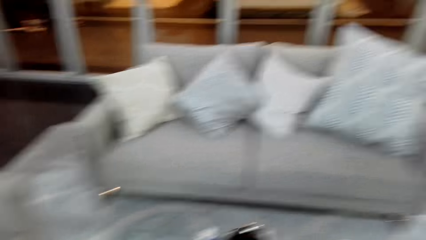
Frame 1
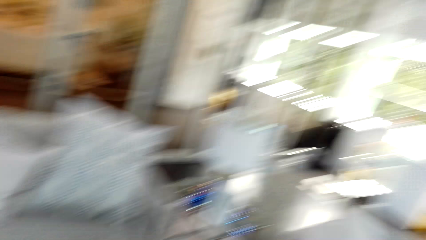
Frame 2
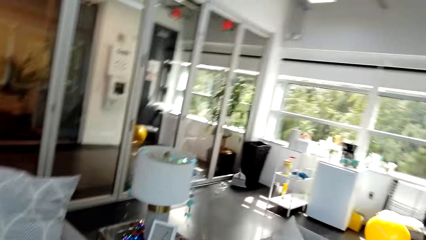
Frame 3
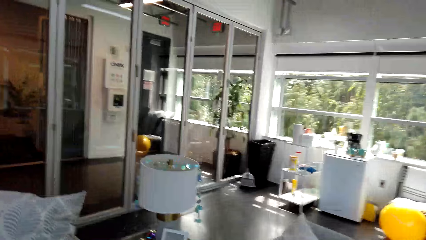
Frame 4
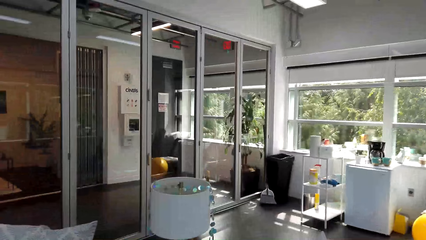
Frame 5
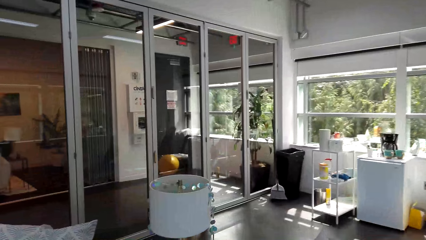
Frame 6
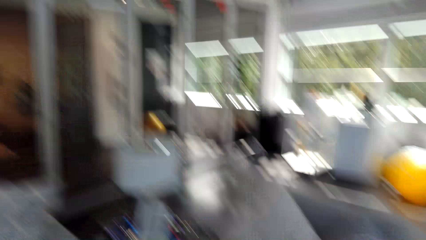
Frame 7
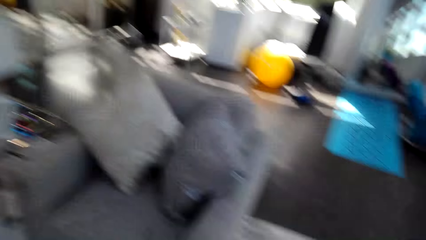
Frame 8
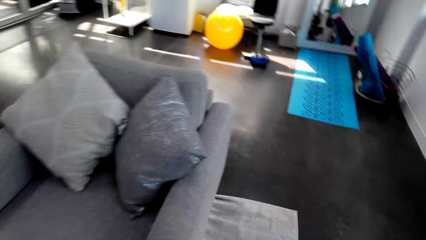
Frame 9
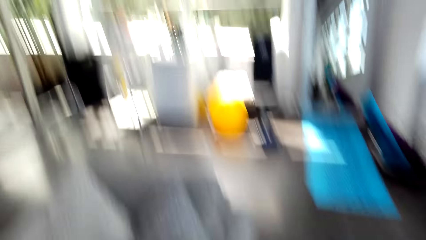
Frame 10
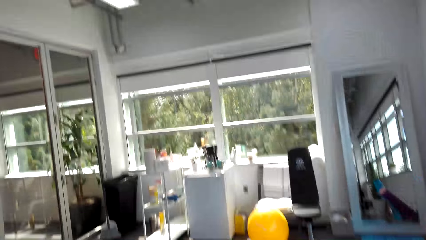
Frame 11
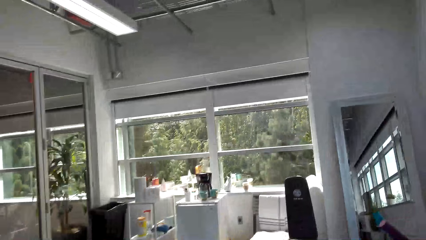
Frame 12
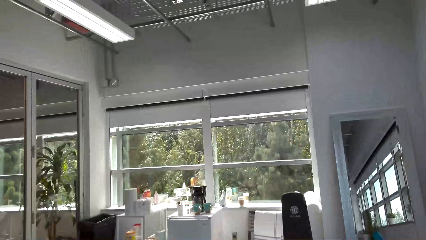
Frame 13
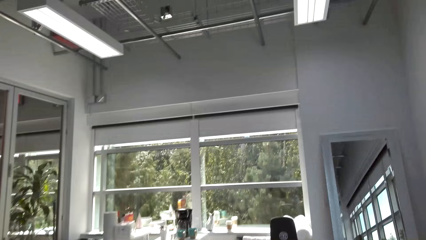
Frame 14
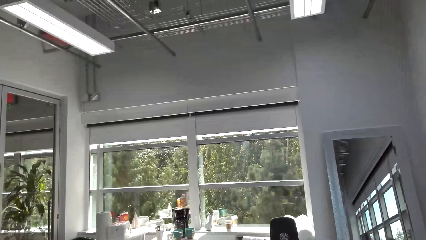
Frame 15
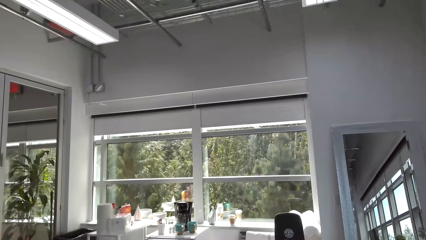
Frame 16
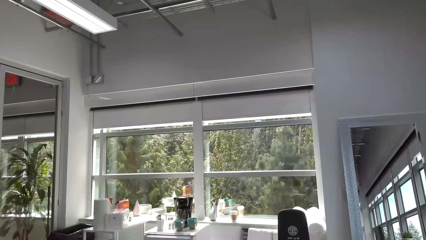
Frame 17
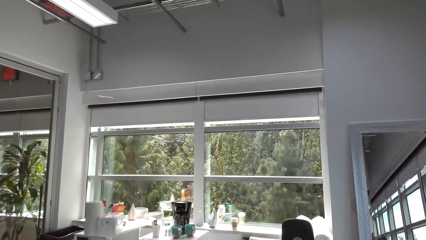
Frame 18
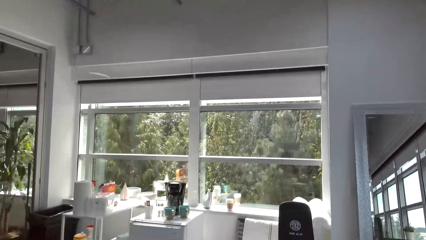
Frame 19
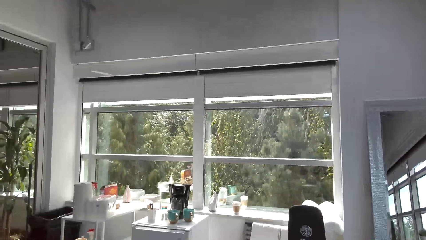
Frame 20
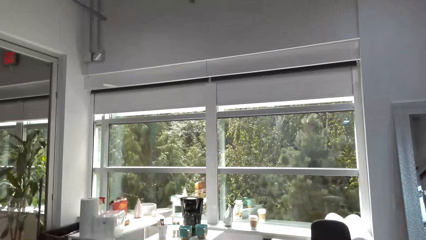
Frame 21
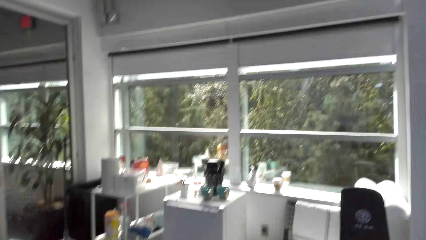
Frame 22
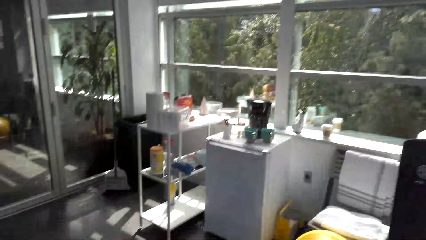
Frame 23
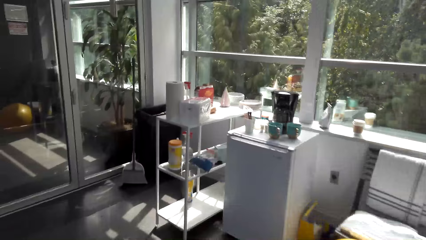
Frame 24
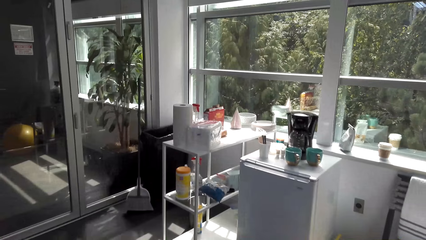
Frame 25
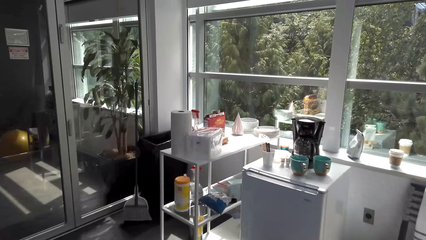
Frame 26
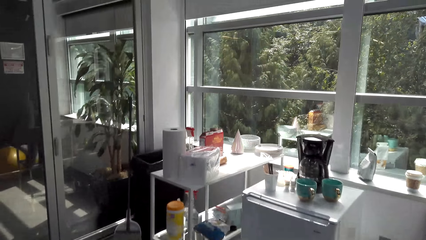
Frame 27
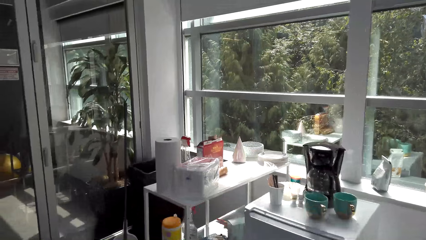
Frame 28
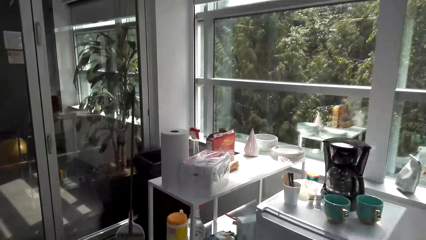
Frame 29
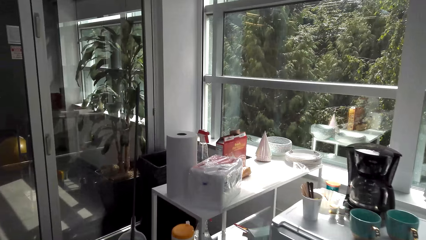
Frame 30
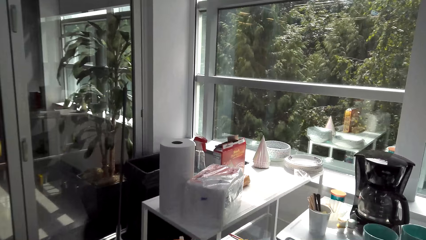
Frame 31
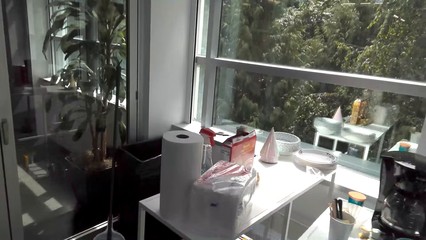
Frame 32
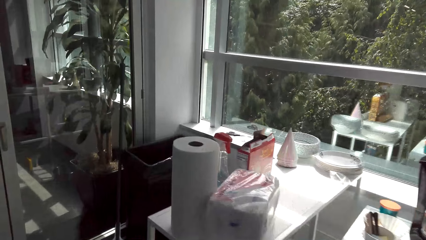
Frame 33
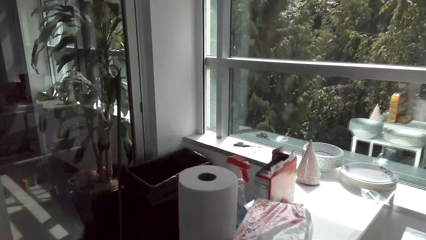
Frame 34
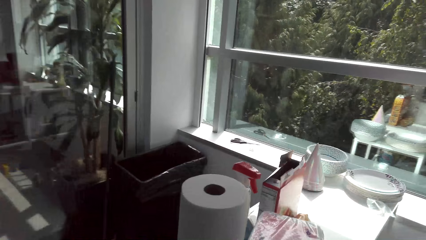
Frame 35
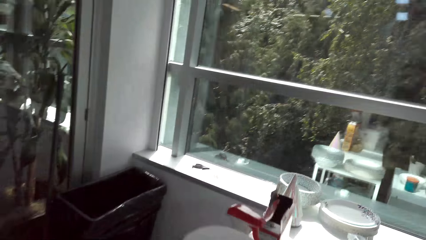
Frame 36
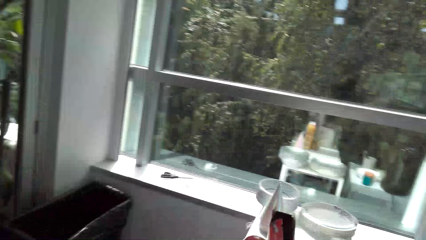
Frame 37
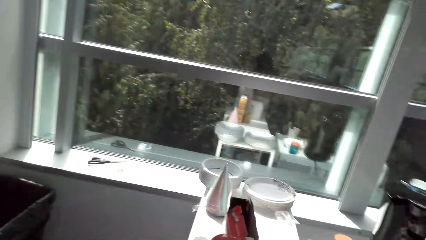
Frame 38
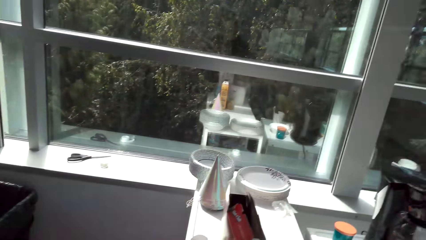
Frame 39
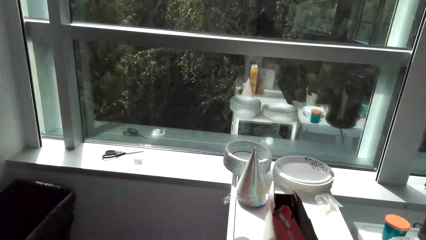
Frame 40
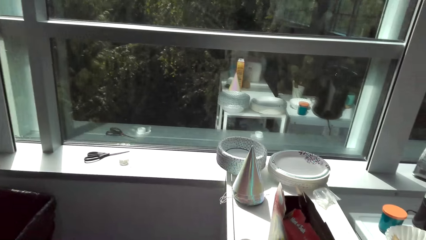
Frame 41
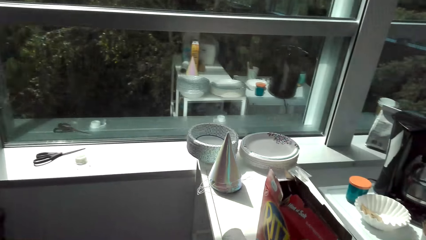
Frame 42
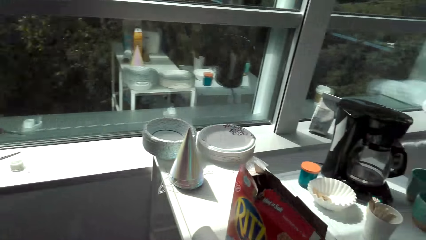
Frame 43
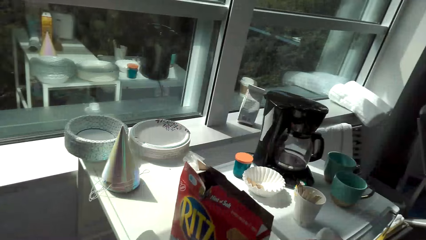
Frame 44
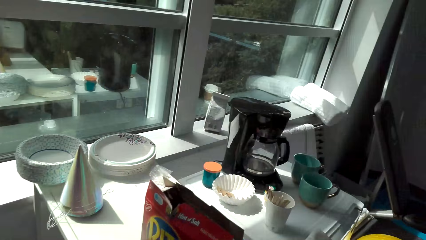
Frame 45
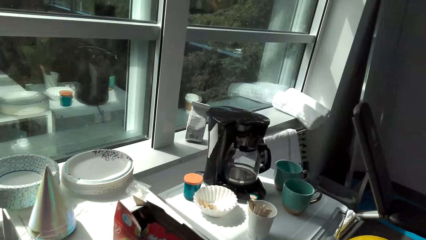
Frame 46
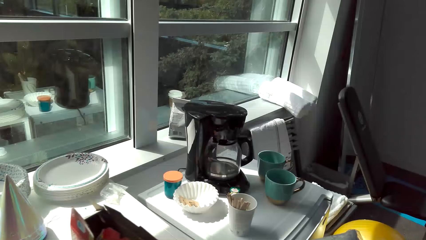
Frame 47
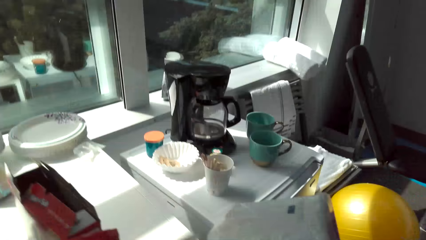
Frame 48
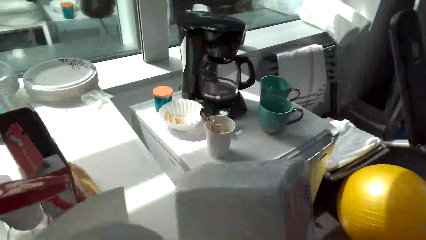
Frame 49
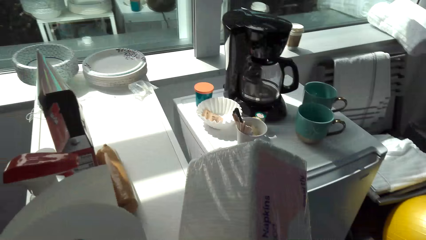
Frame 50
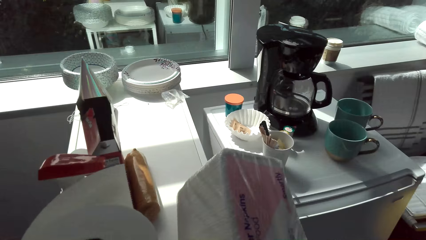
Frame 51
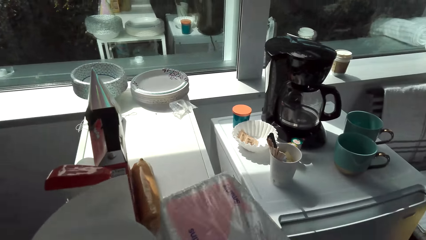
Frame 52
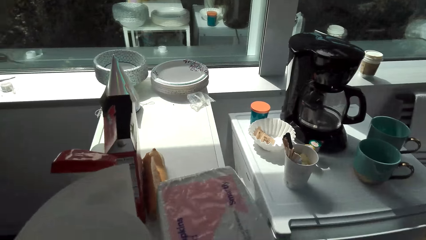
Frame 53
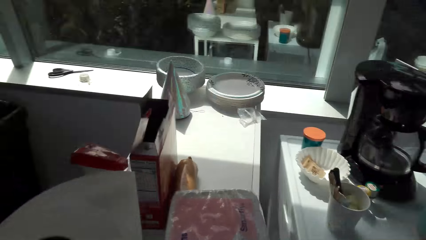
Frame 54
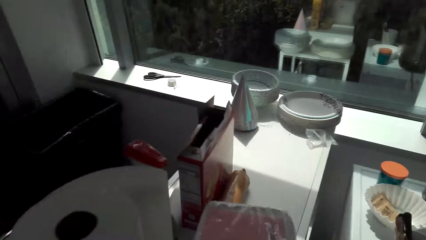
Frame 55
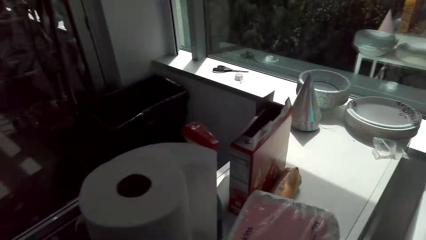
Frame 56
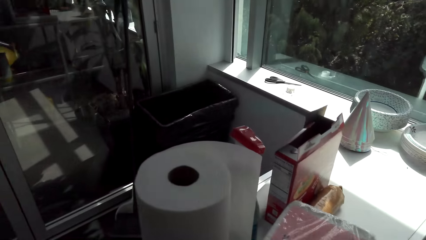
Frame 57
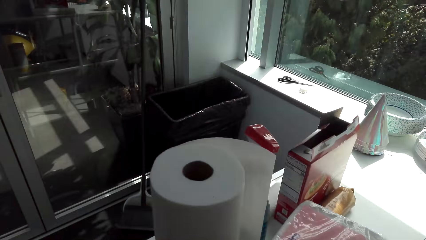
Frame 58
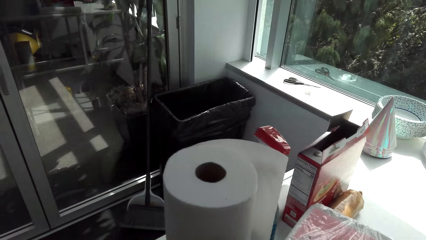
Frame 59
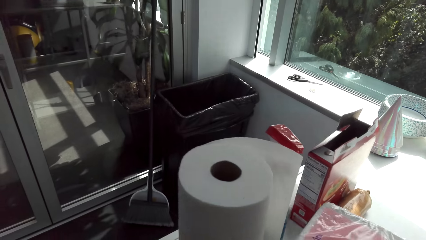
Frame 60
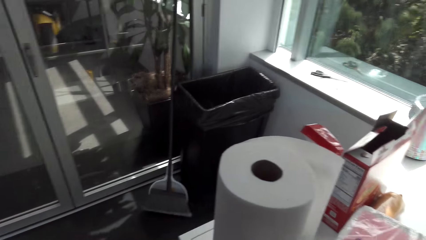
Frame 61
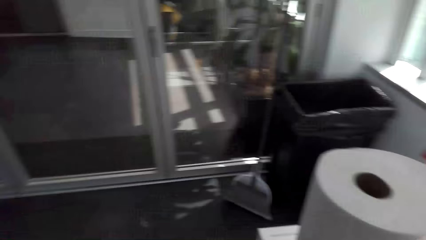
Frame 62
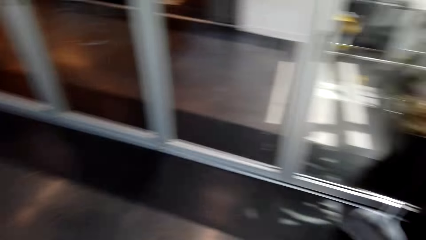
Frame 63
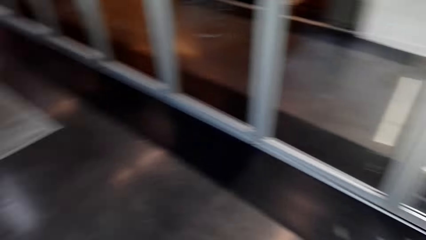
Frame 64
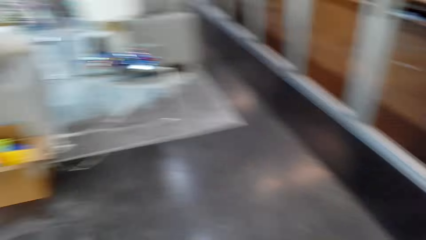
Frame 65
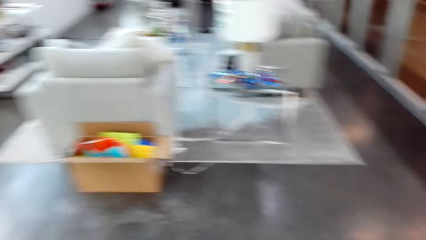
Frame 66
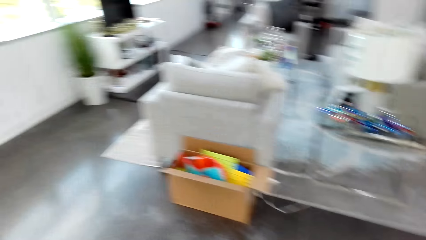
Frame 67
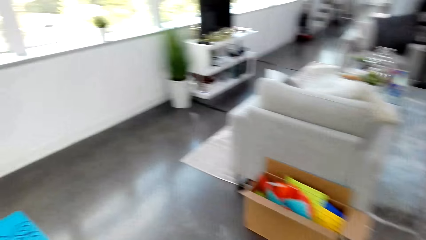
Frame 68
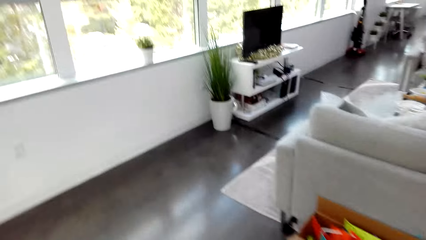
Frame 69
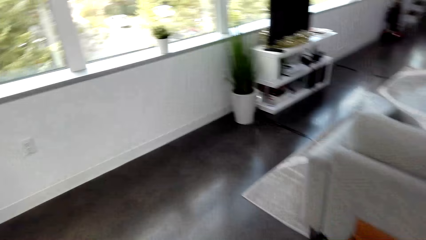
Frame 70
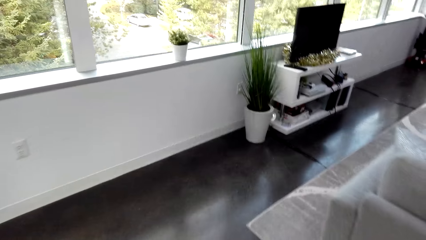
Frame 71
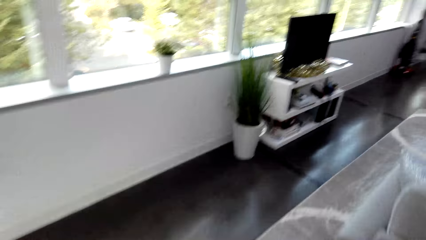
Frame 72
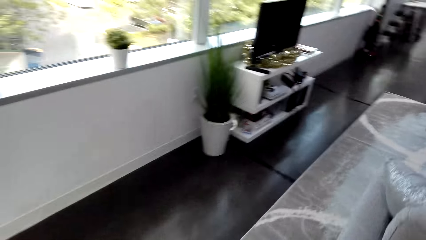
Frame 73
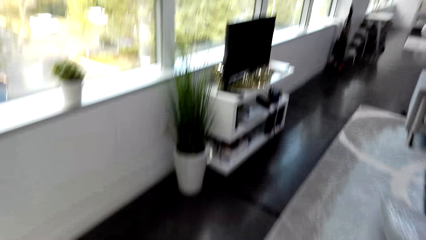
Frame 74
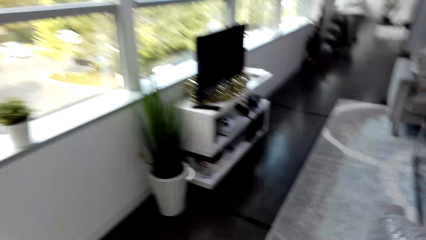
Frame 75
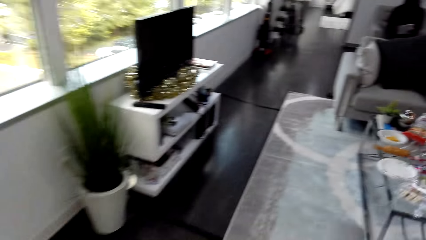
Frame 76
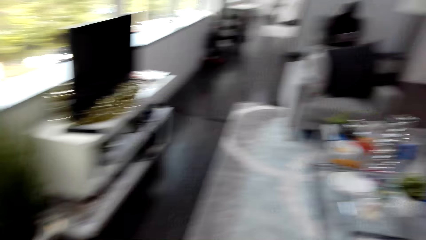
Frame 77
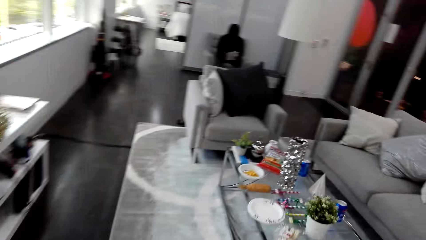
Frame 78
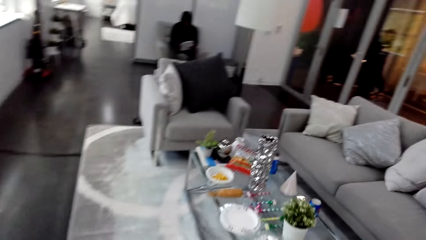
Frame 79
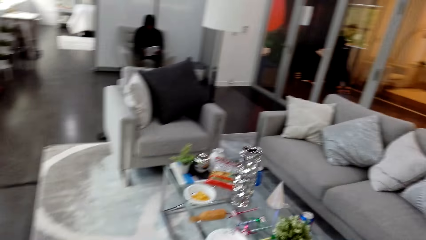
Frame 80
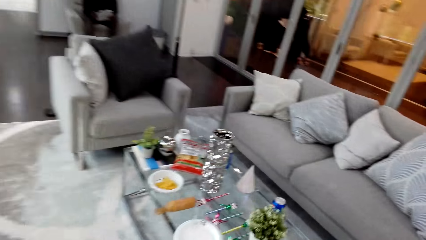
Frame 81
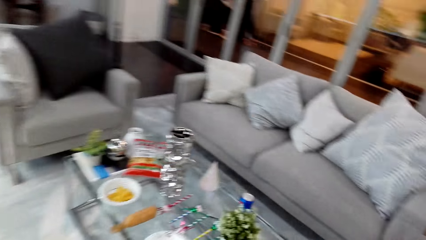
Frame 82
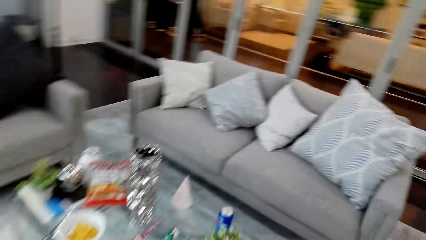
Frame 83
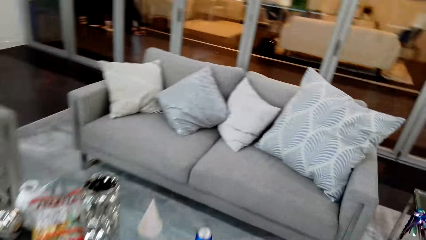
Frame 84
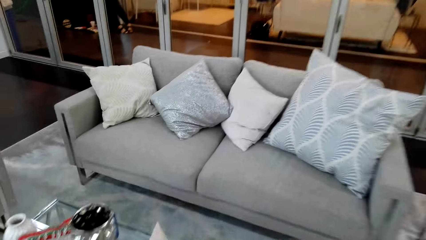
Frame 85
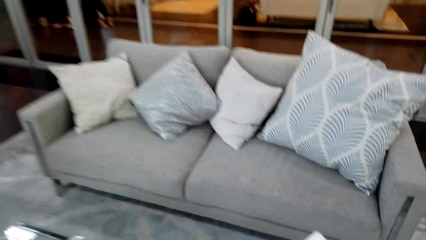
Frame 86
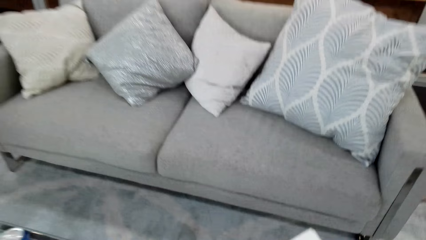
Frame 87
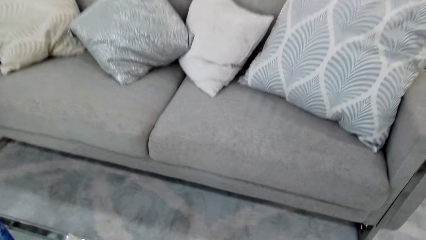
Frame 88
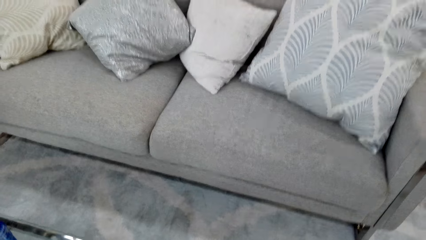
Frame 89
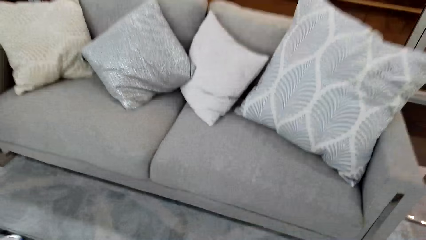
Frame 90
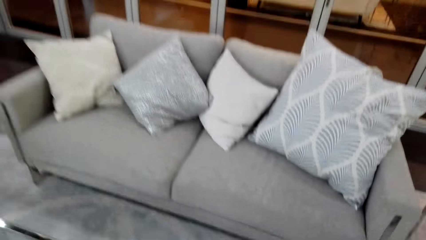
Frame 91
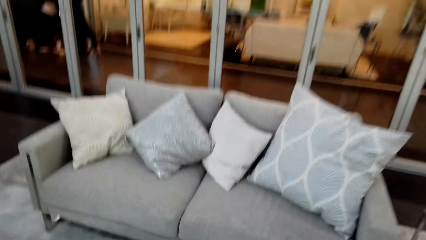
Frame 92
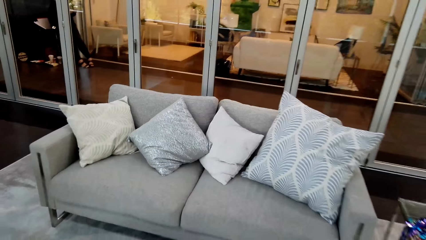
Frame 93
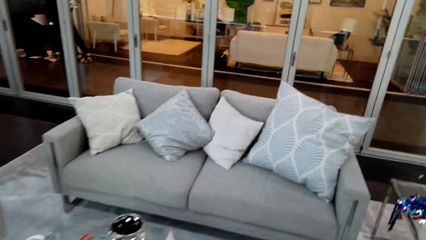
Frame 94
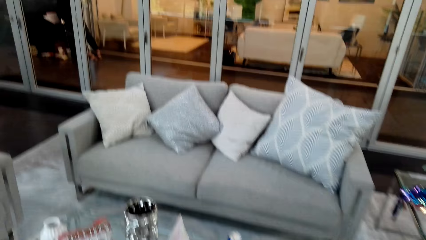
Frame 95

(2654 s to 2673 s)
The camera wearer walks to the rack. They grab paper napkins. They turn around and walk to the coffee table. They converse with a man. They walk to the coffee table. The man sits on a chair. The camera wearer converses with the man. They put the paper napkins on the coffee table.
